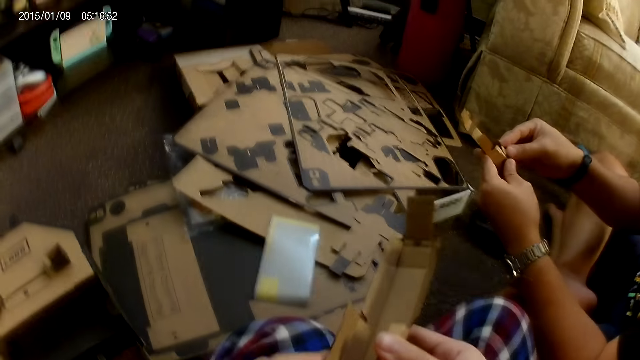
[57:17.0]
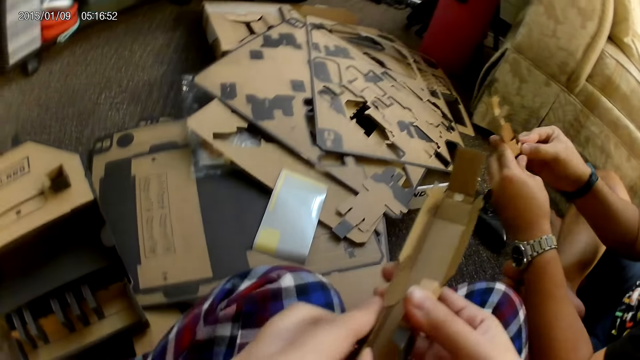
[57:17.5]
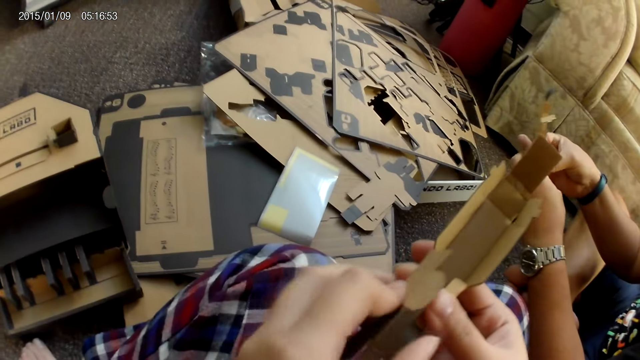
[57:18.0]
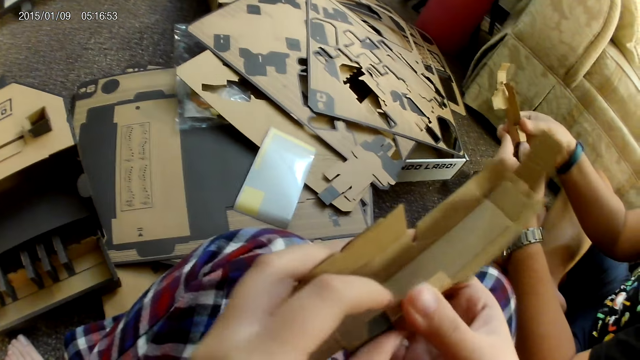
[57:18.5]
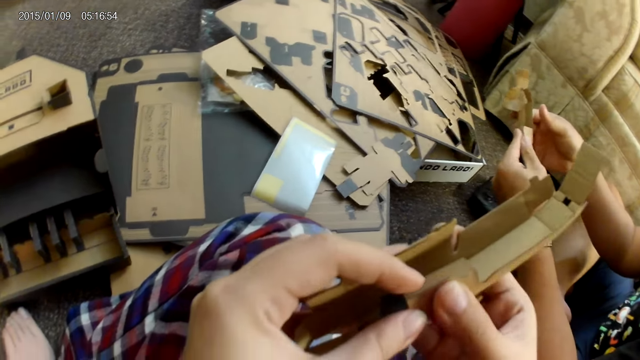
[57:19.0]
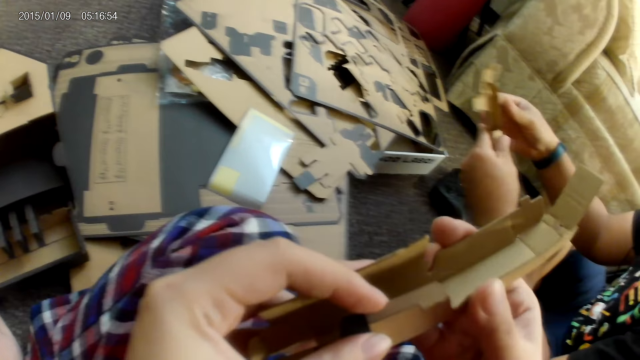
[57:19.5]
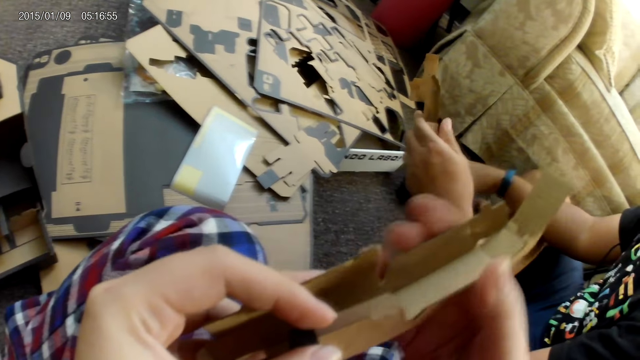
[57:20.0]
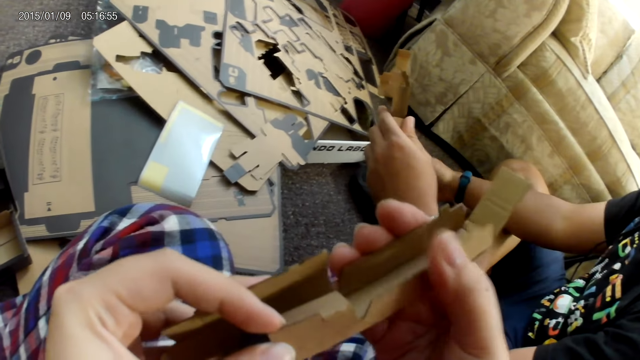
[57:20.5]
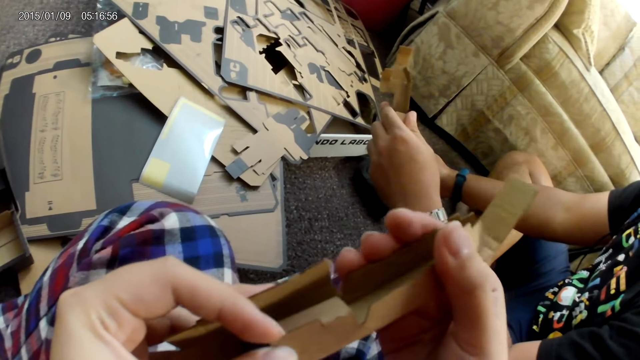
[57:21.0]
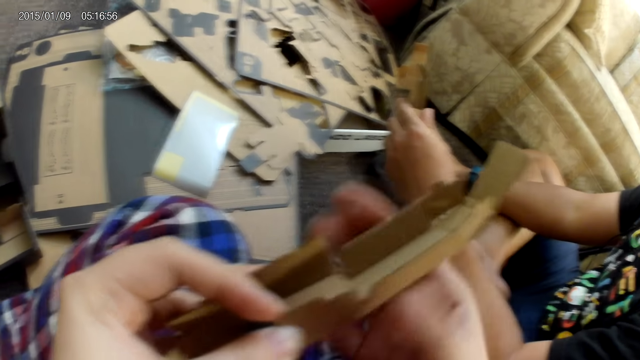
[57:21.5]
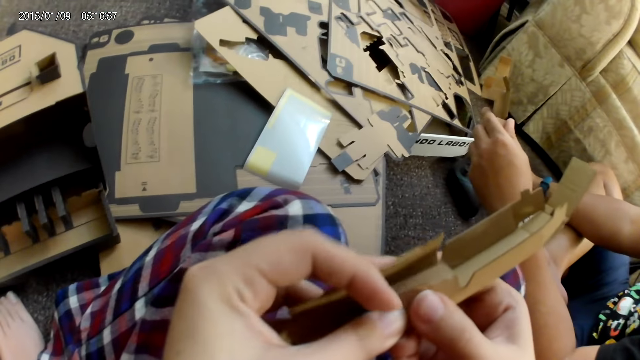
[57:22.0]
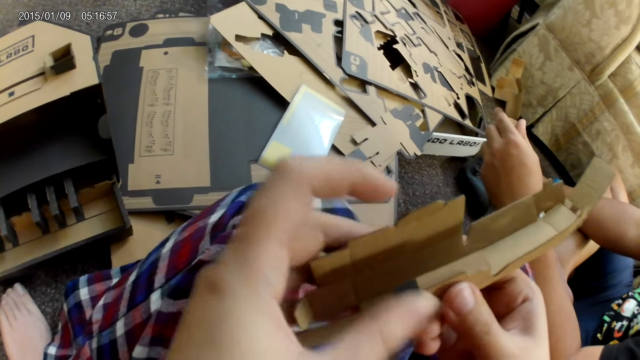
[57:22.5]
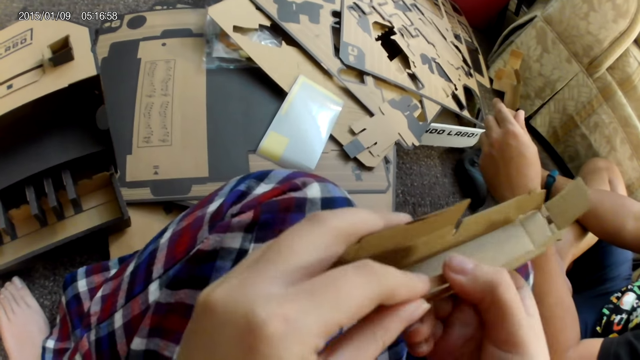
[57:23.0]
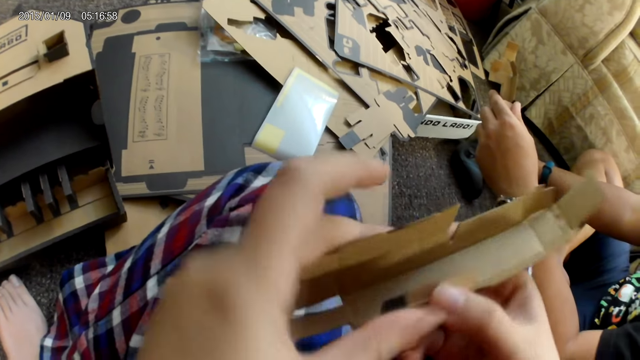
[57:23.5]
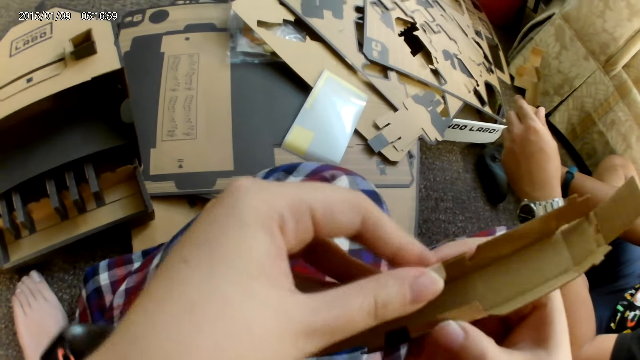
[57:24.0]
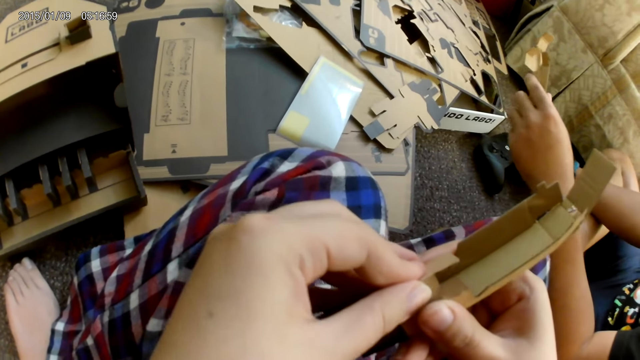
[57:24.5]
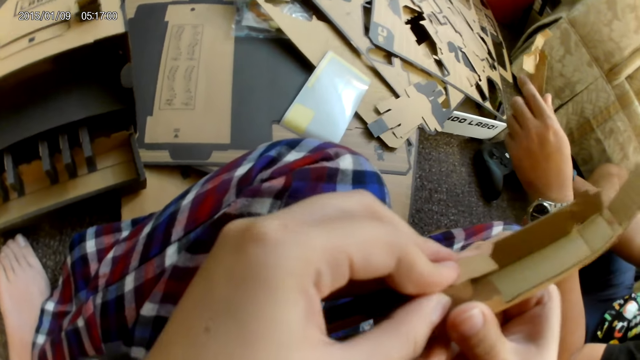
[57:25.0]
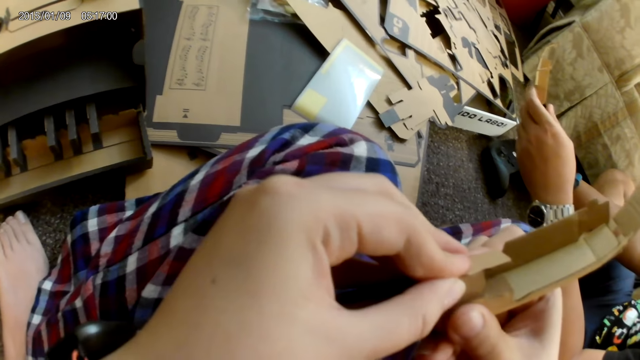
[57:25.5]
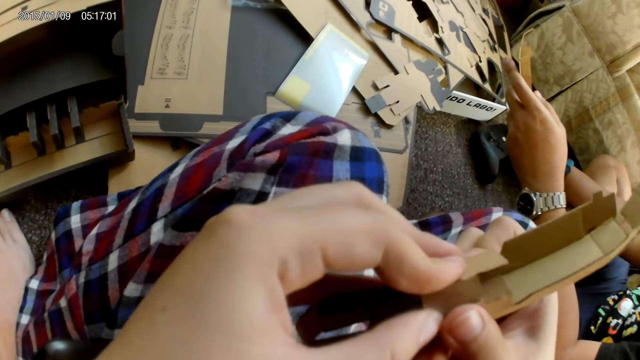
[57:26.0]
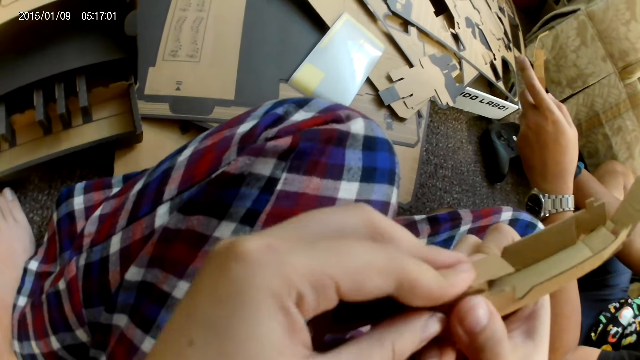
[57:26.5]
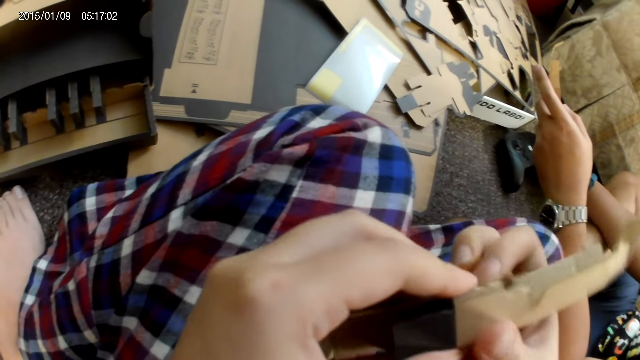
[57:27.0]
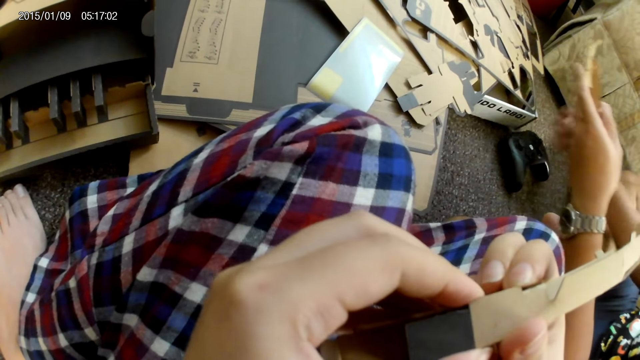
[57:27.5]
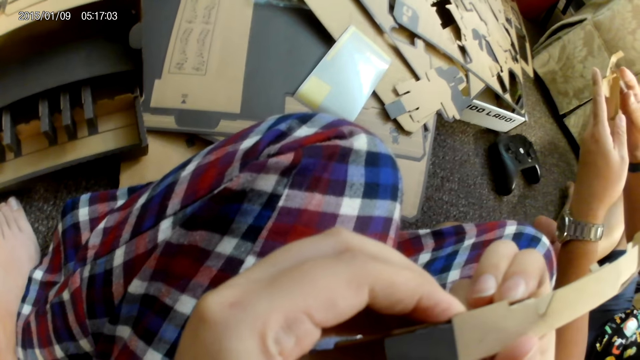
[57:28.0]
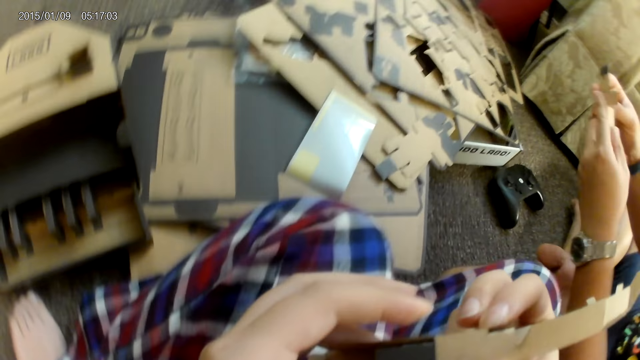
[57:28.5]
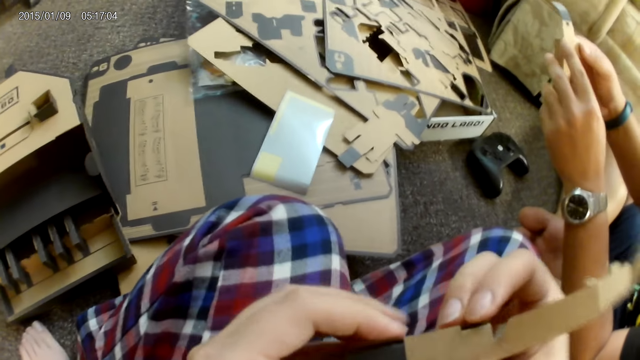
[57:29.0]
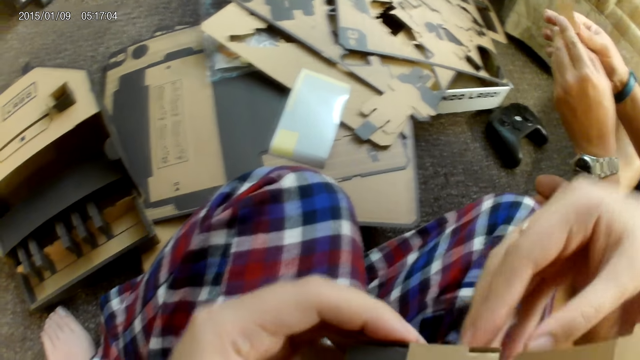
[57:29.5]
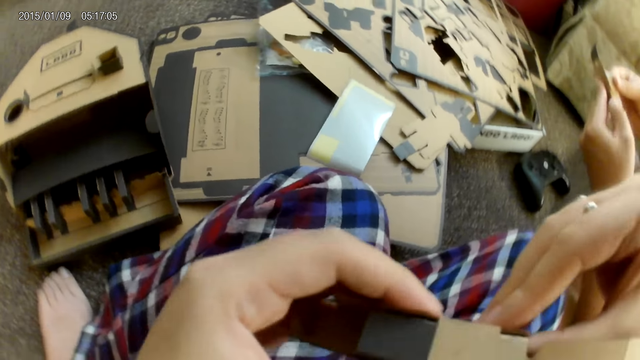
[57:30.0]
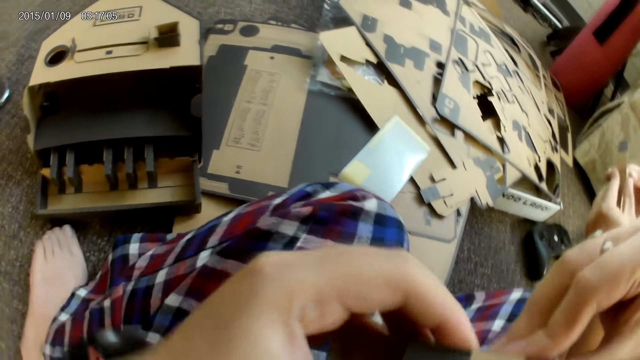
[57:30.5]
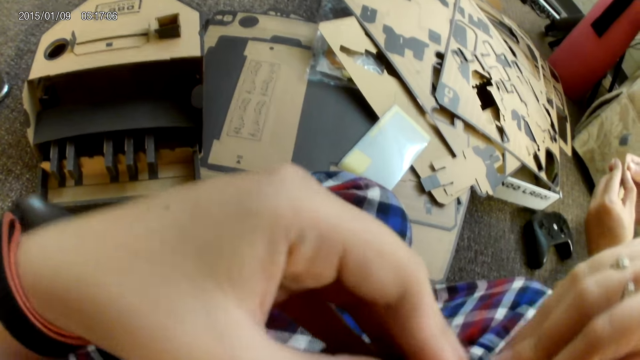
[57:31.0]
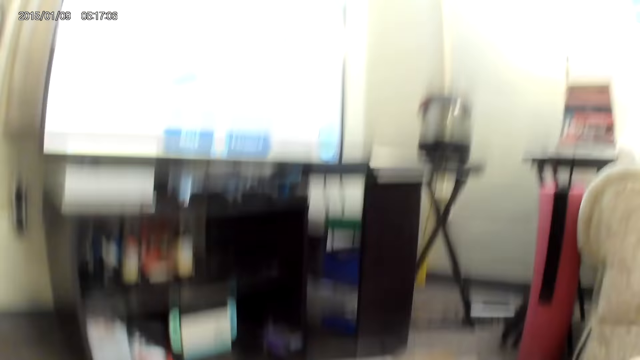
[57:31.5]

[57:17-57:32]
The camera wearer adjusts a game part with both hands. A man adjusts the game part with both hands. The man touches the controller on the ground with his right hand. The camera wearer touches something with a hand. They adjust the game part with both hands. The man holds the cardboard with both hands.

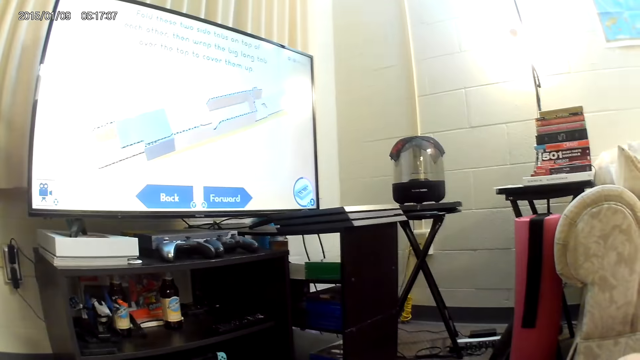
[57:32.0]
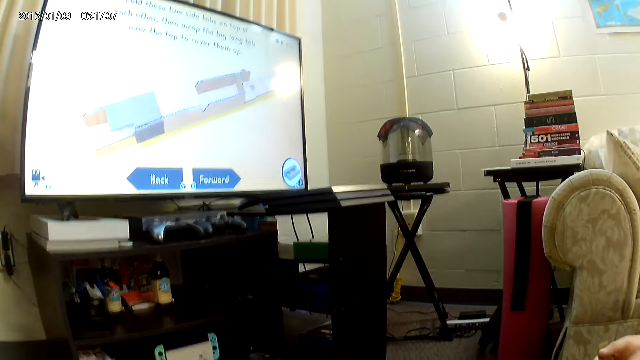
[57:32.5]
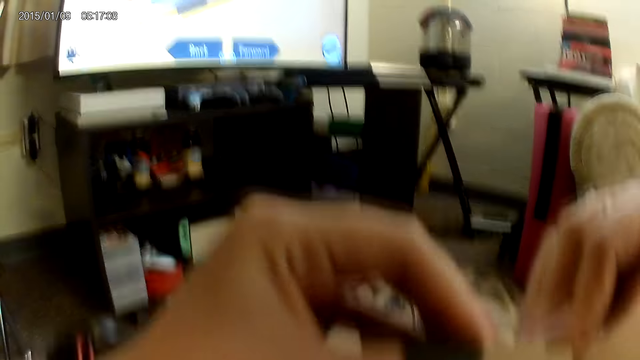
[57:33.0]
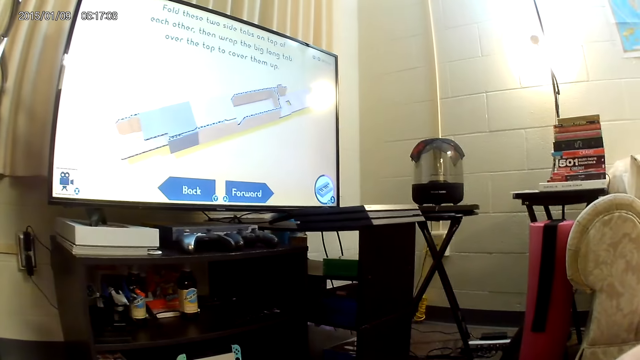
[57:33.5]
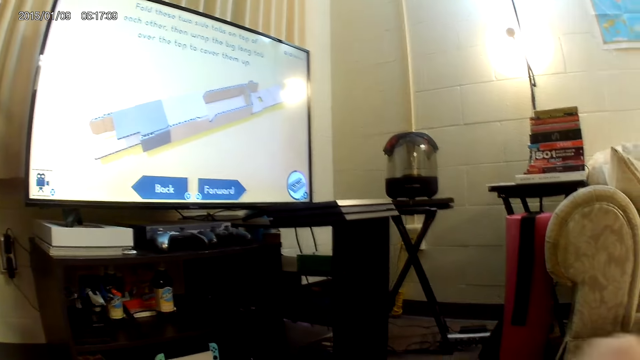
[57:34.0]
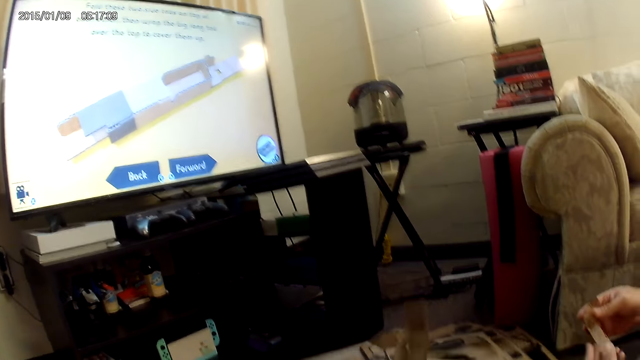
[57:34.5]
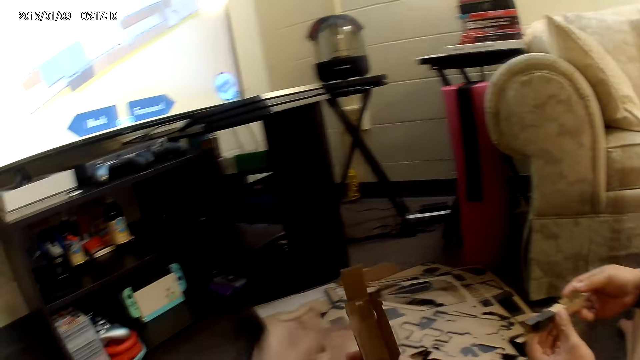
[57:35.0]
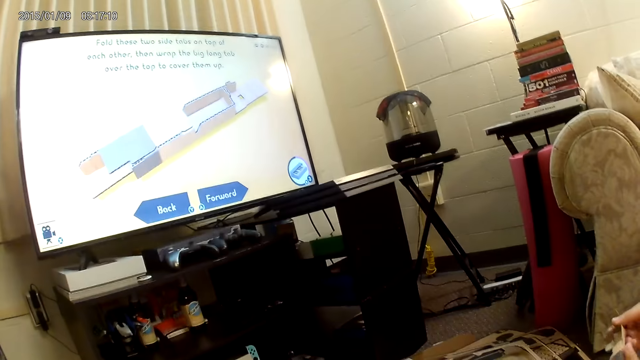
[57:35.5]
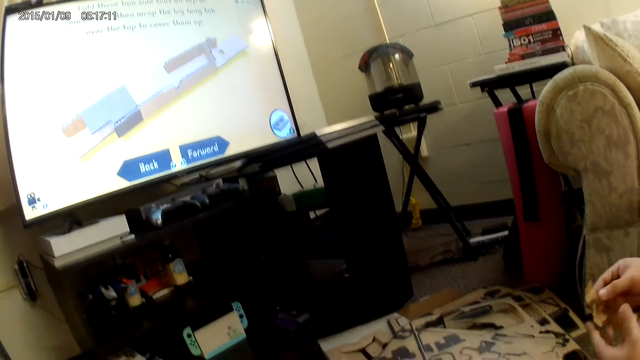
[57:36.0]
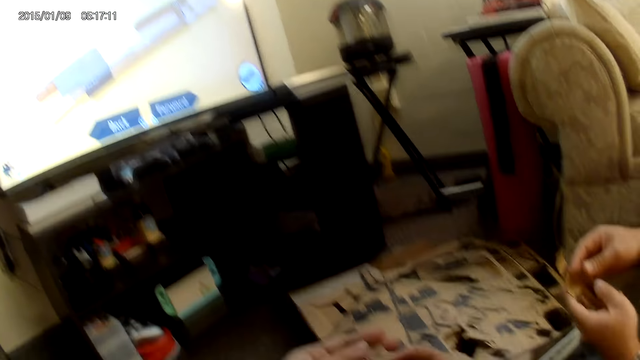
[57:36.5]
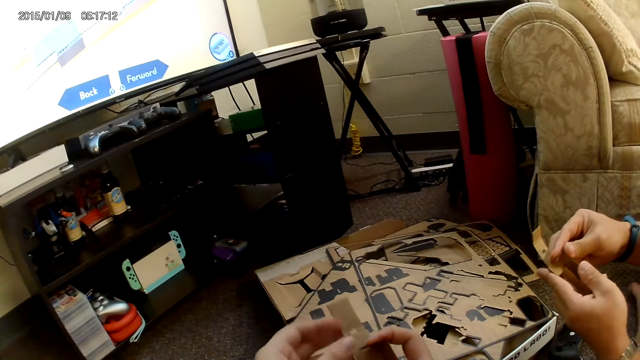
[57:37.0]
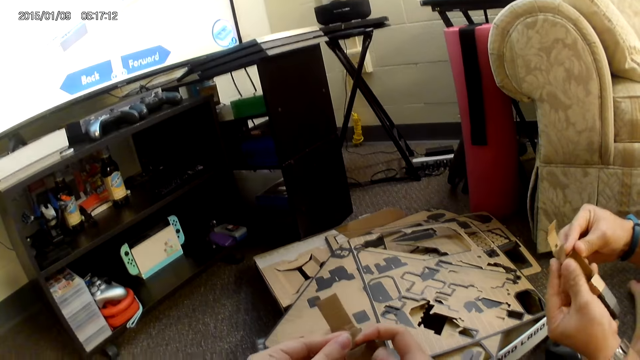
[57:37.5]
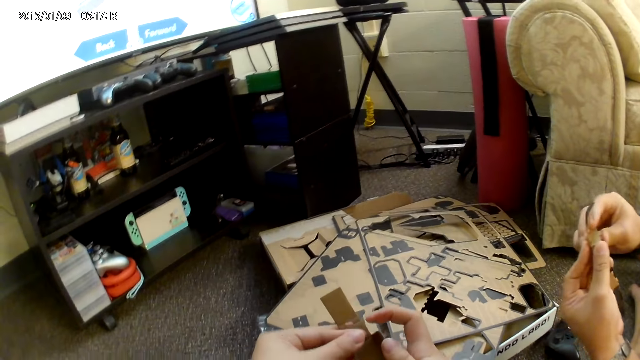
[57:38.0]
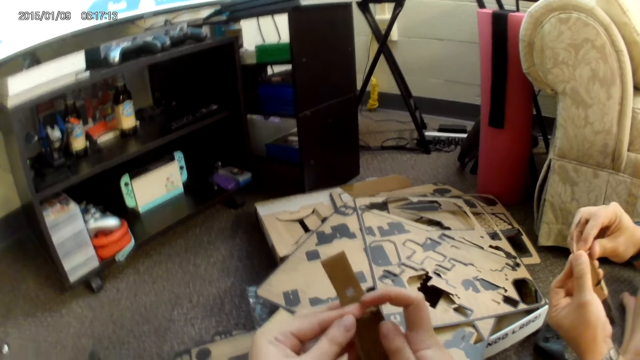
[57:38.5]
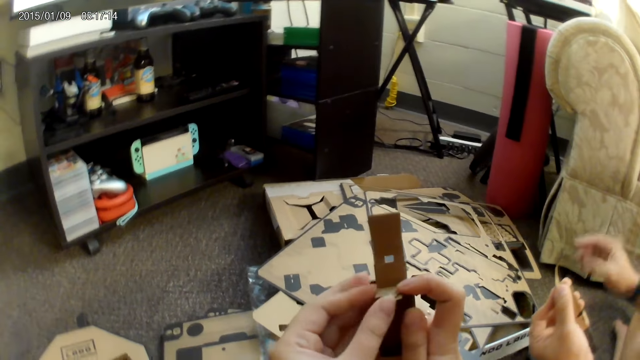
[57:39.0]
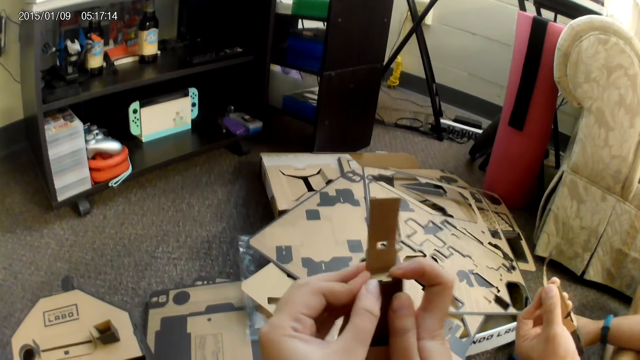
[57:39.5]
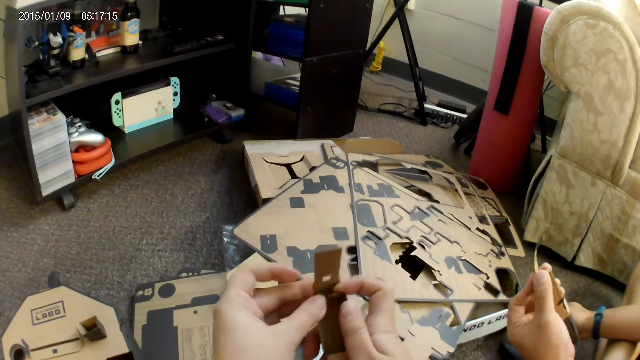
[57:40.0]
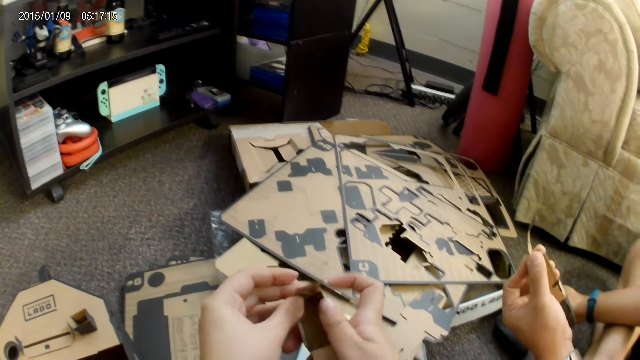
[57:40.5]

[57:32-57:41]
A man adjusts the cardboard with both hands. The man converses with the camera wearer. The camera wearer adjusts a game part with both hands.
